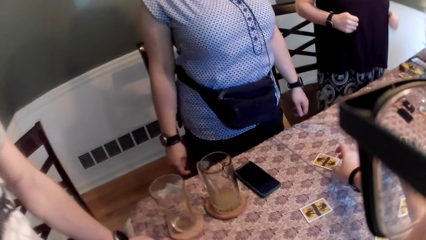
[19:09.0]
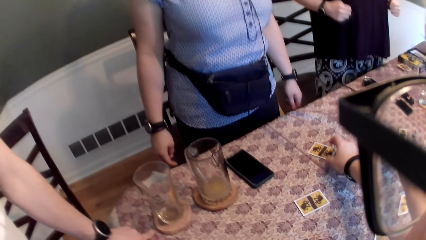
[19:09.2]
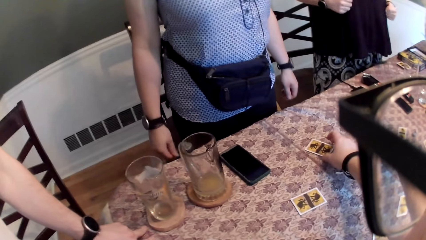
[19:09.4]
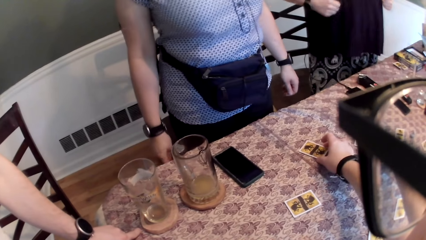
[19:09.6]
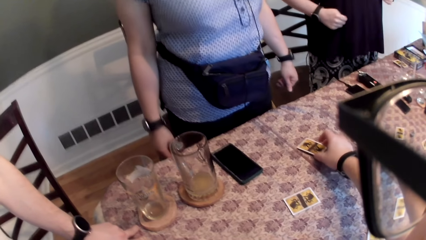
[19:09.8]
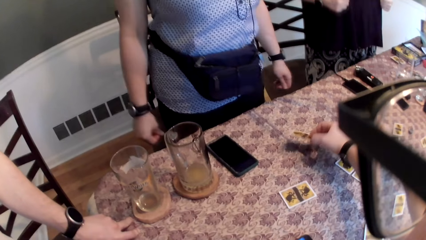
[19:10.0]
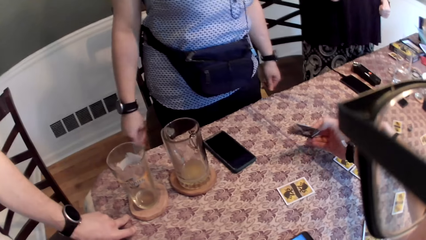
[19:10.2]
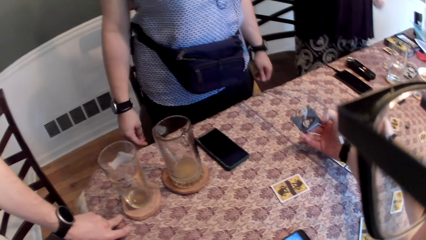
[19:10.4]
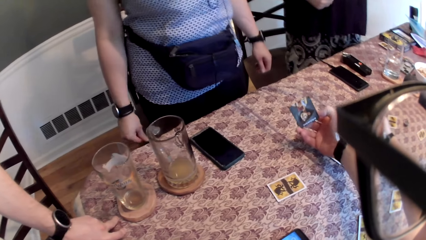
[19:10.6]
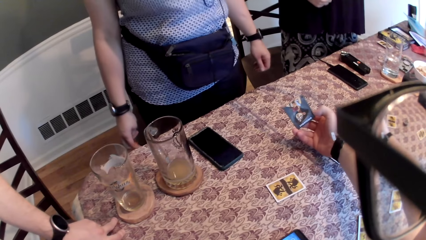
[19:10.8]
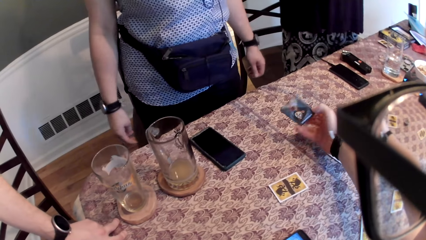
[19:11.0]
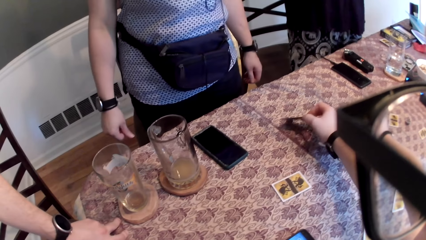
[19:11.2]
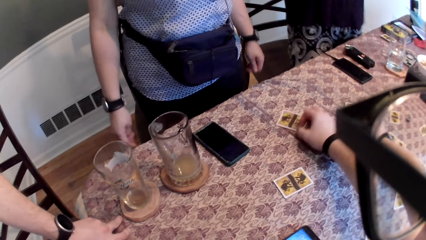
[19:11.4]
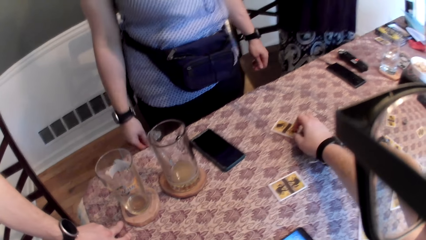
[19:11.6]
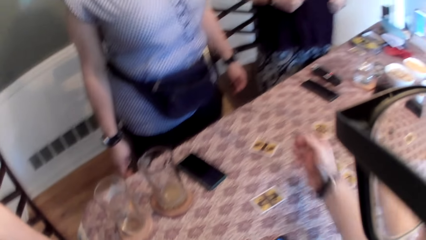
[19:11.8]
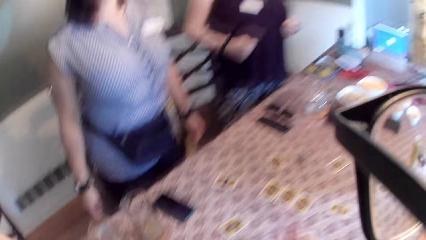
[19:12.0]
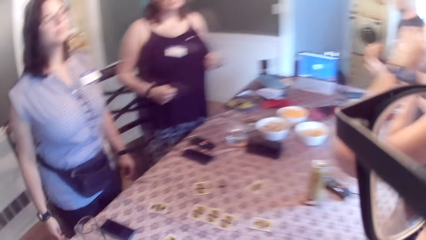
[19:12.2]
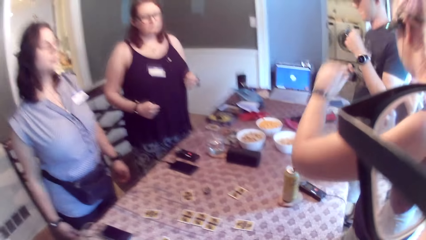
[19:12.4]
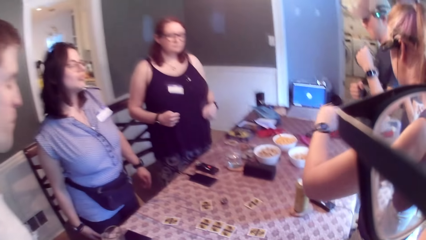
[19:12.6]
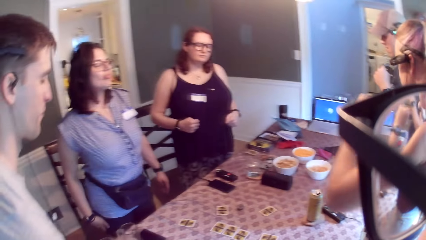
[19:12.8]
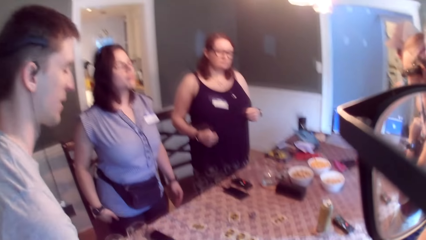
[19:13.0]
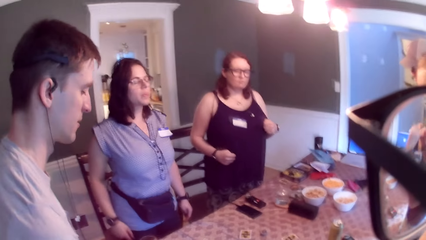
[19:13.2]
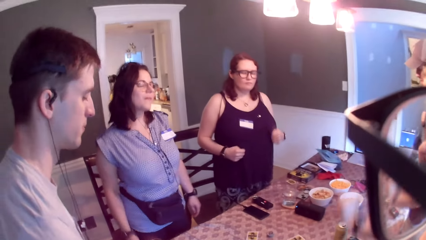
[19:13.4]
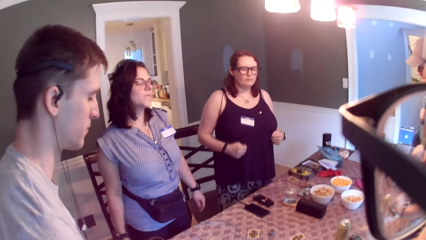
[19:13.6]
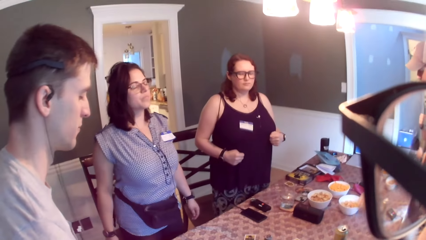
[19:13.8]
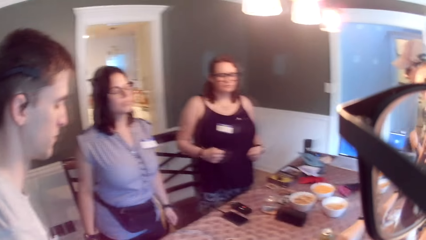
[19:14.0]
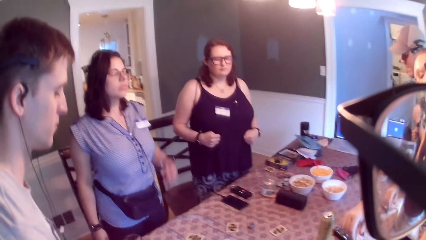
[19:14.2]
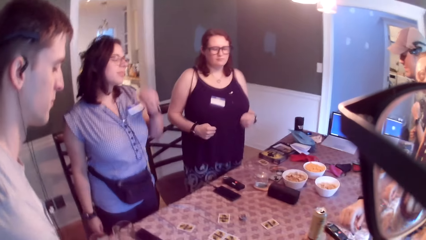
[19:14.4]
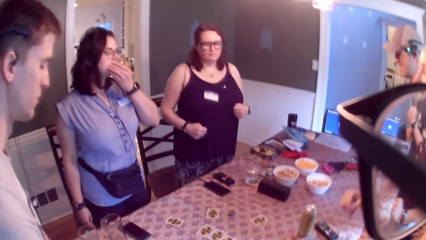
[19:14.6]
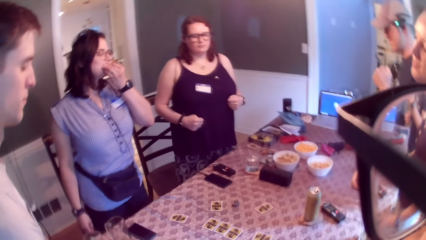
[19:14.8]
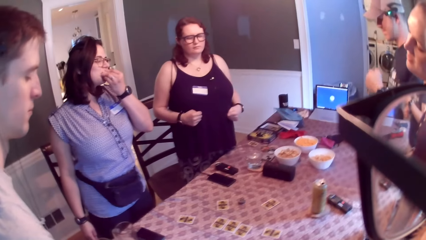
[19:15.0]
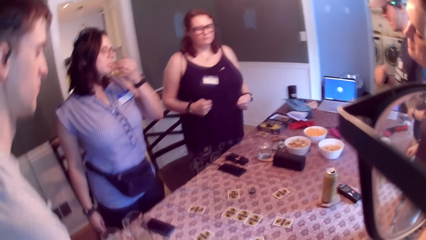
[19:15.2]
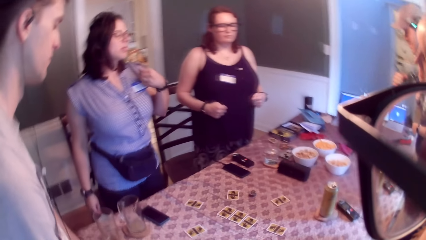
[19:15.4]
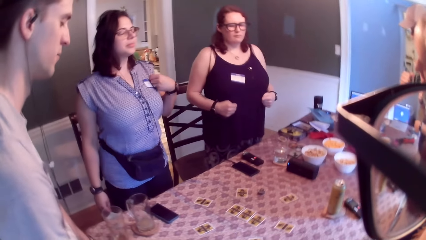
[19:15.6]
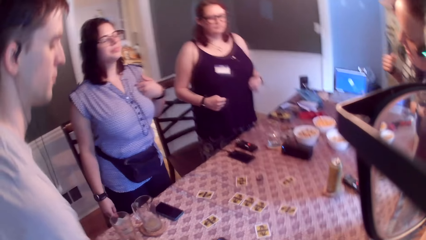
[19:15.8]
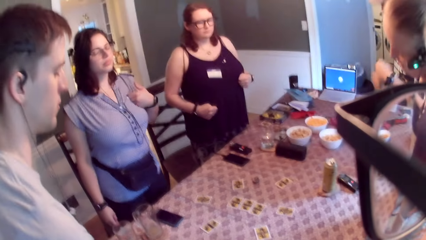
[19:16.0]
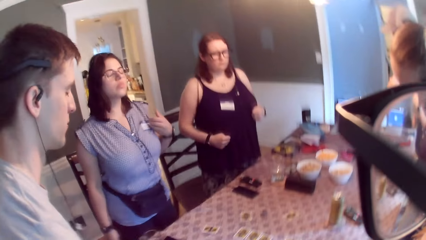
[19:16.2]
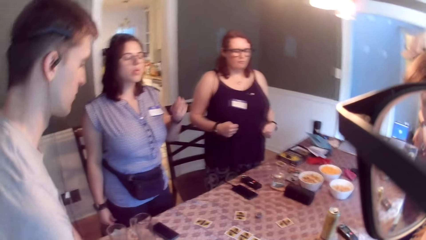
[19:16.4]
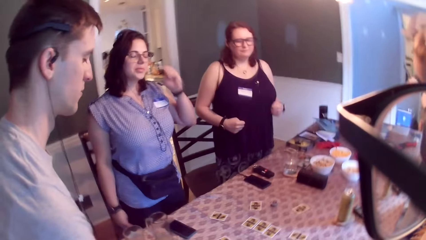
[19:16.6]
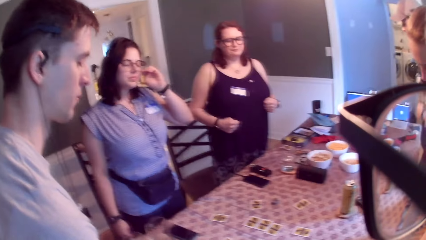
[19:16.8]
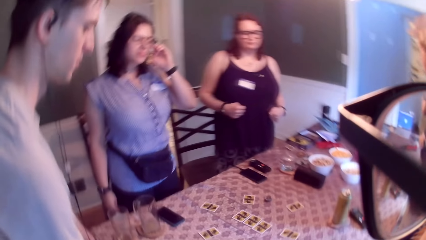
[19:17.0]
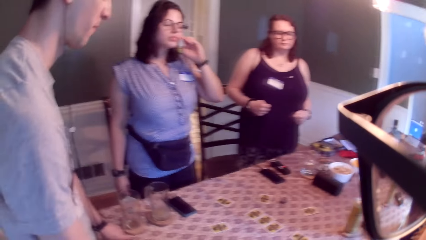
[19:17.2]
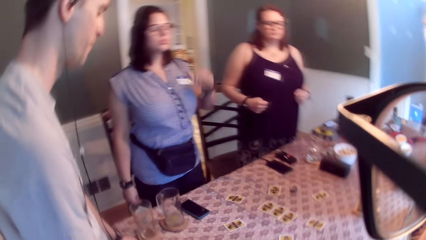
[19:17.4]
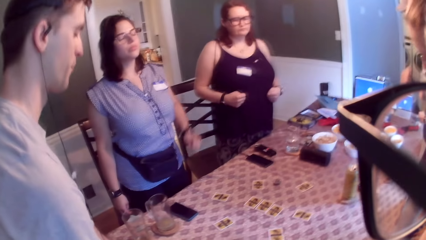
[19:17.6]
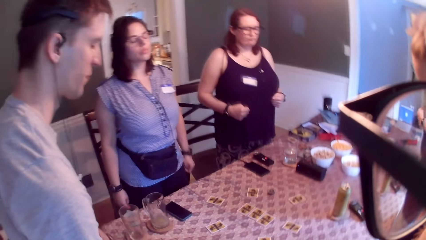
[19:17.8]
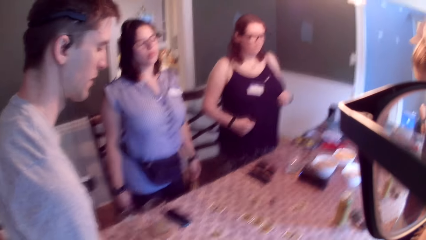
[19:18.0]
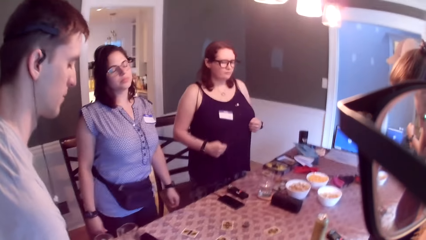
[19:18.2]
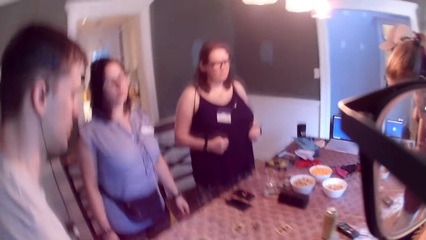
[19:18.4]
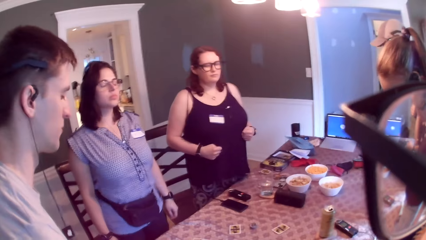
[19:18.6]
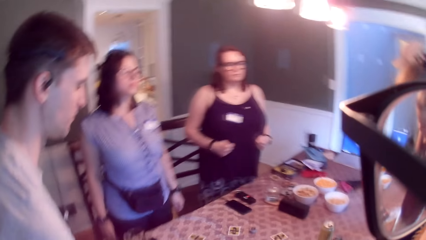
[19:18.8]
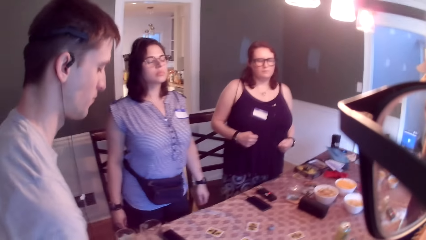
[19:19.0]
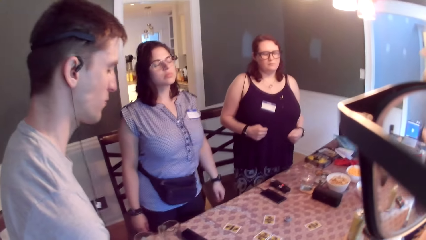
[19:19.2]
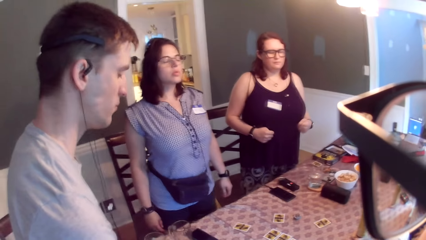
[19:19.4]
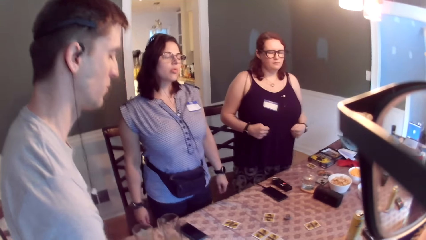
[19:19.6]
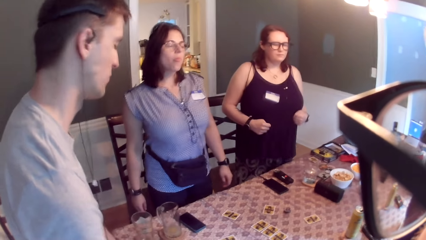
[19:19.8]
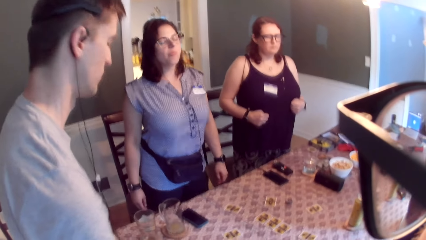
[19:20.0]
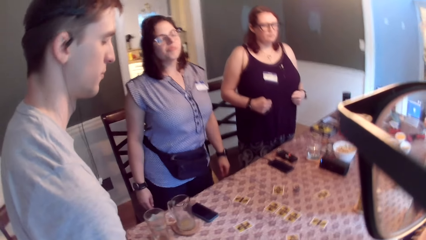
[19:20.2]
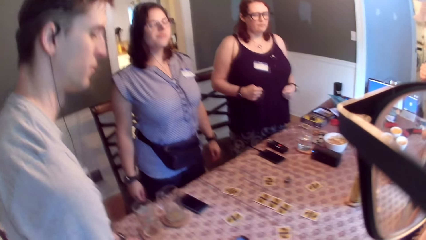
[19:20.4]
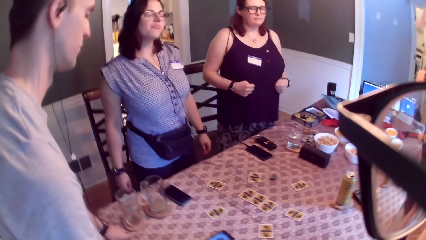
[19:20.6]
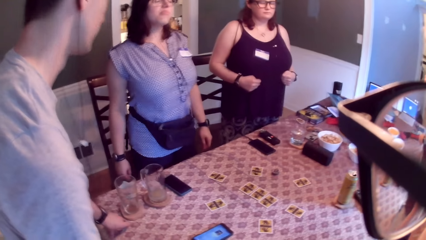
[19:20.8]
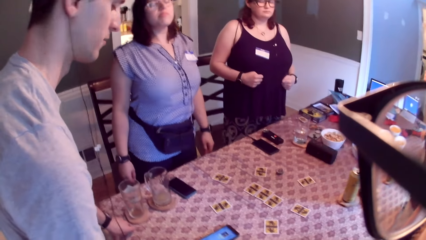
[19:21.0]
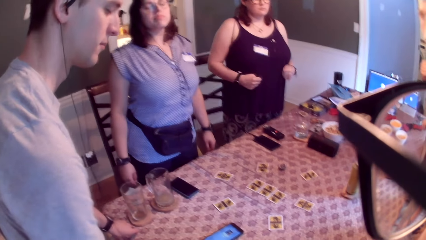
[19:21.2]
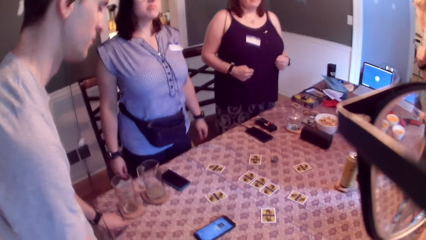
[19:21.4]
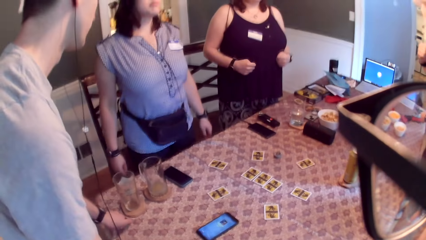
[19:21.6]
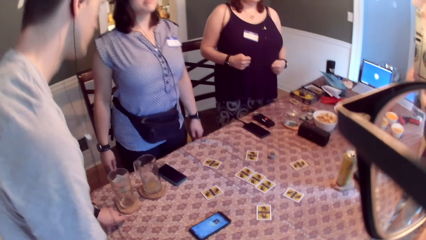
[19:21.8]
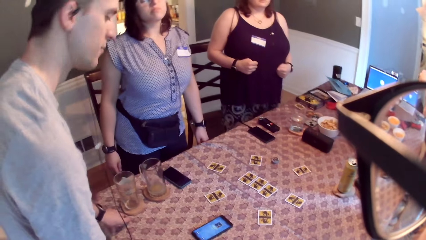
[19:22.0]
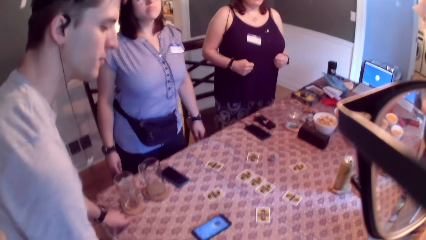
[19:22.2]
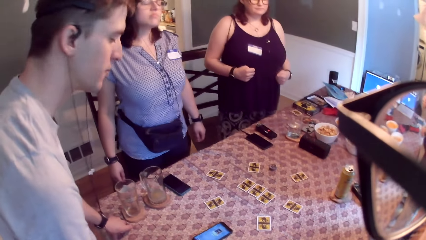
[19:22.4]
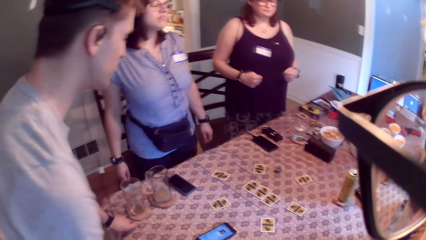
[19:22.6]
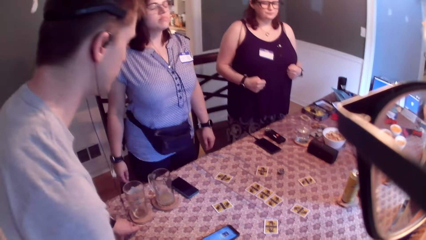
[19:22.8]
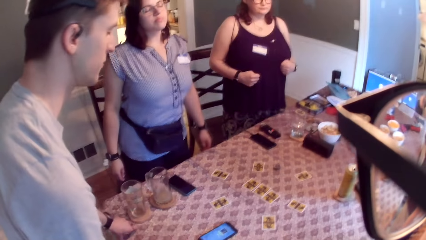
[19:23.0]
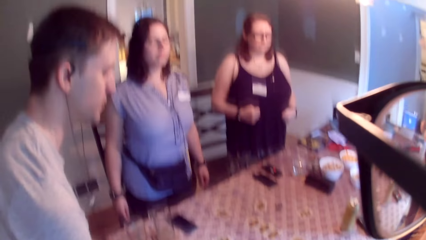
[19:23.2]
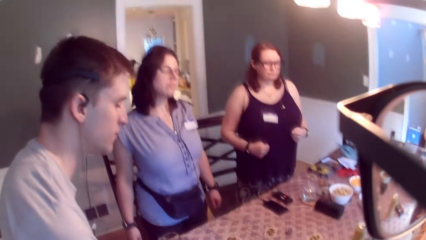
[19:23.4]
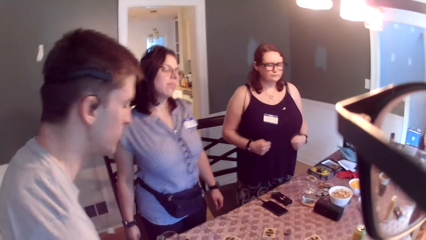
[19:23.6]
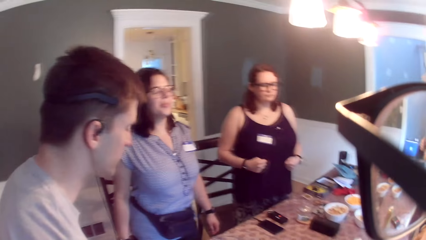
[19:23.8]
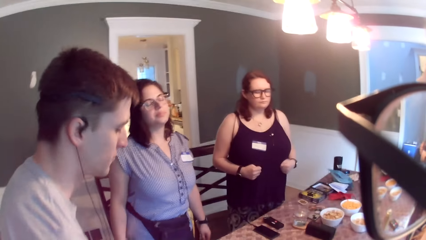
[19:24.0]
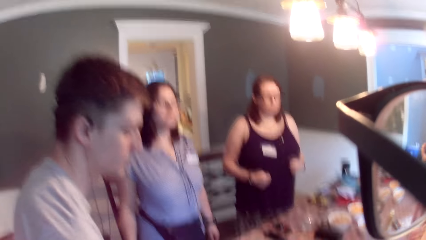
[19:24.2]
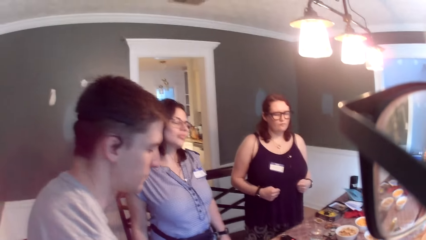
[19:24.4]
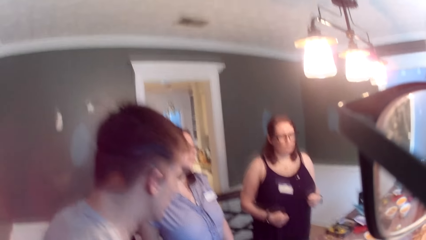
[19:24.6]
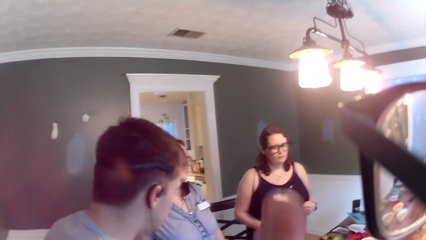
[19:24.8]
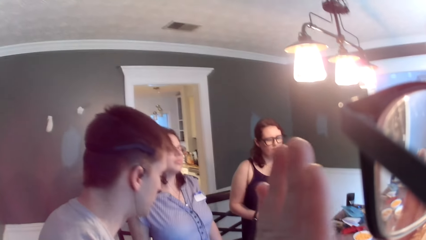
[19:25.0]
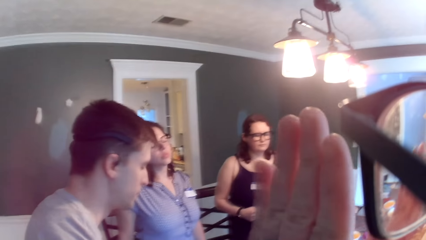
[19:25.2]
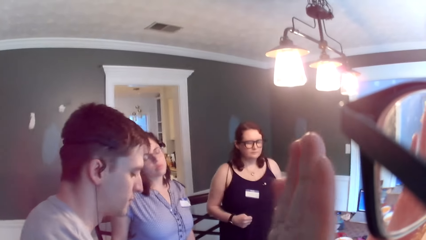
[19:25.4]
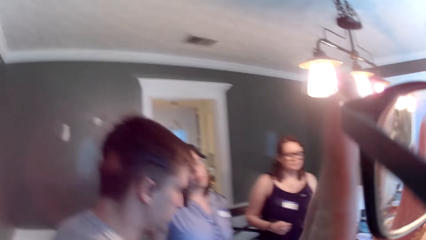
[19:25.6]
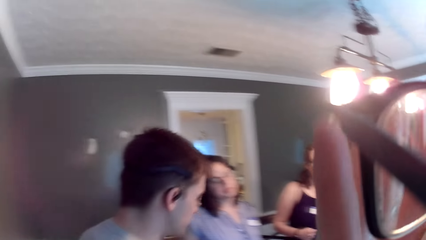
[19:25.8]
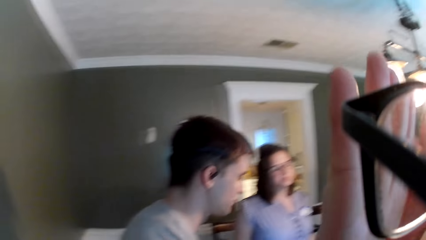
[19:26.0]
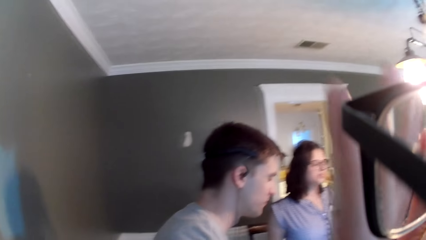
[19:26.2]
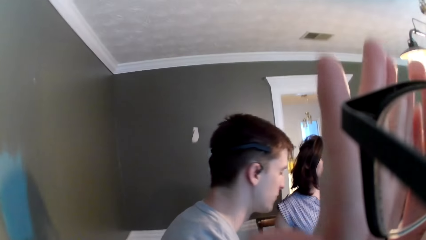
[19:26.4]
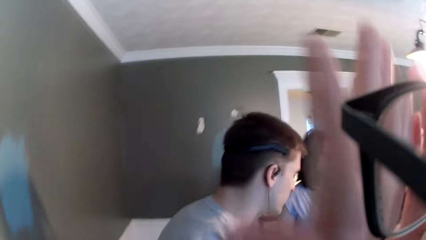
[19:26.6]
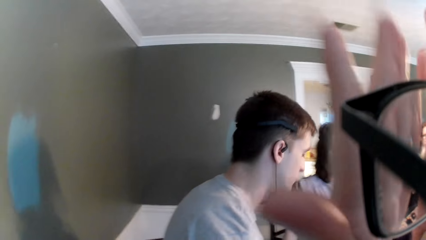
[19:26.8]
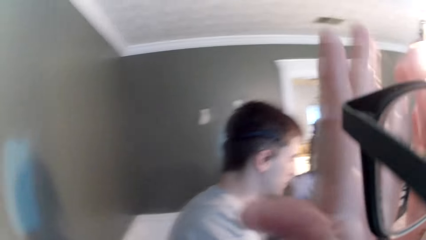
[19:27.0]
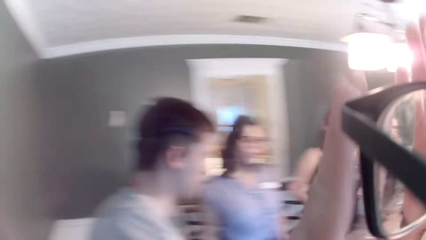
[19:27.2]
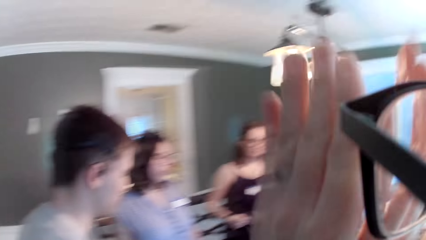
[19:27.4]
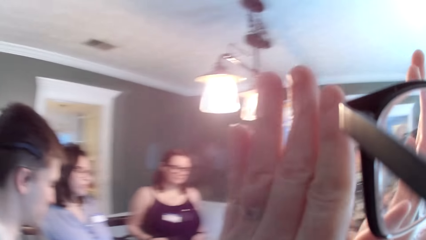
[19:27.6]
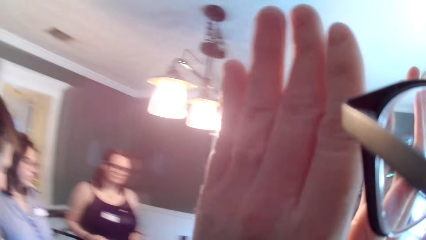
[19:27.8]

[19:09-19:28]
The camera wearer picks a playing card on the table with his right hand. He drops the card on the table with his right hand. A woman dances. A man swings the head. The camera wearer raises both hands up.
